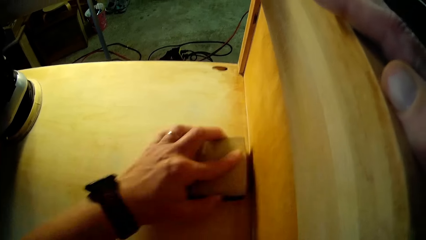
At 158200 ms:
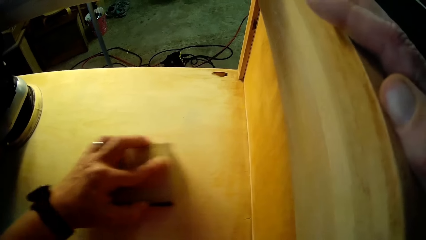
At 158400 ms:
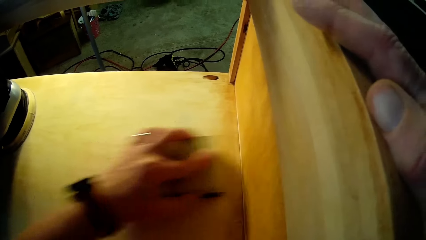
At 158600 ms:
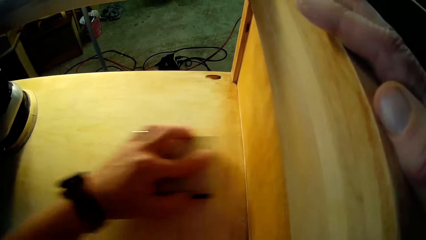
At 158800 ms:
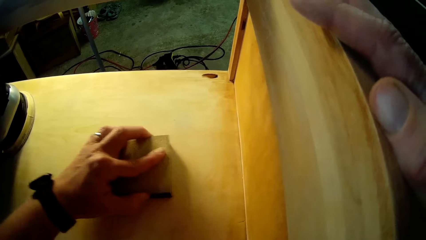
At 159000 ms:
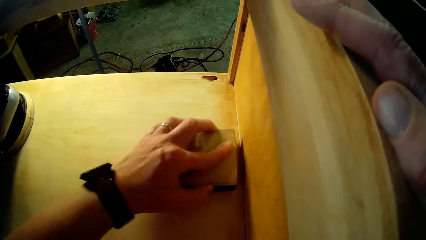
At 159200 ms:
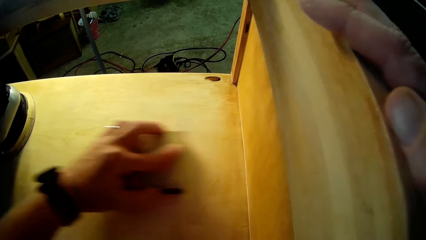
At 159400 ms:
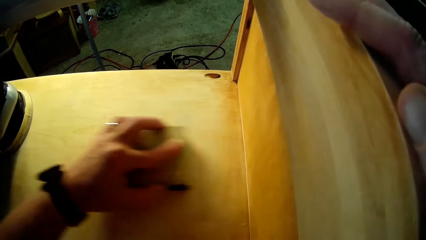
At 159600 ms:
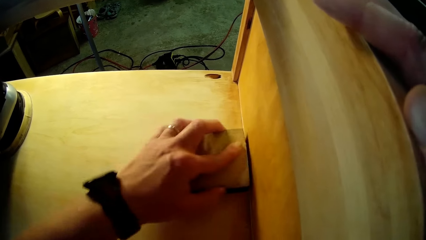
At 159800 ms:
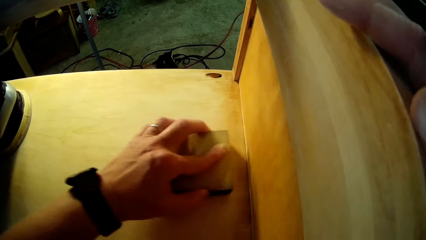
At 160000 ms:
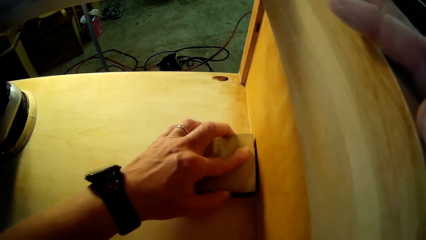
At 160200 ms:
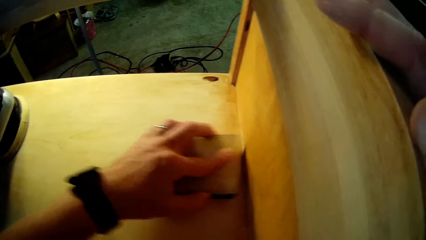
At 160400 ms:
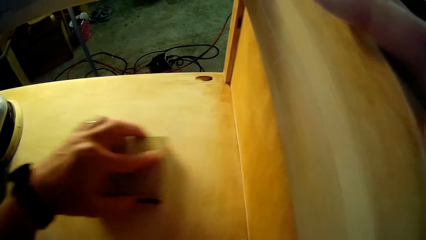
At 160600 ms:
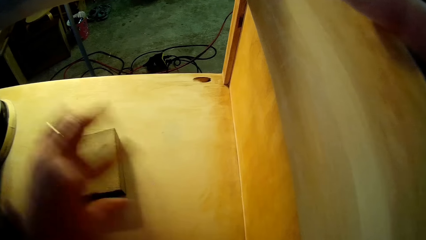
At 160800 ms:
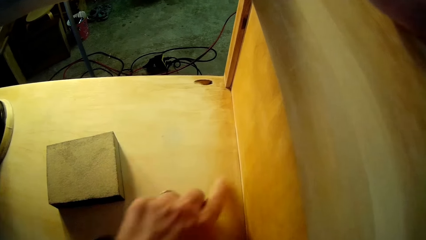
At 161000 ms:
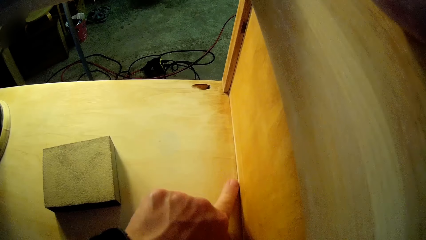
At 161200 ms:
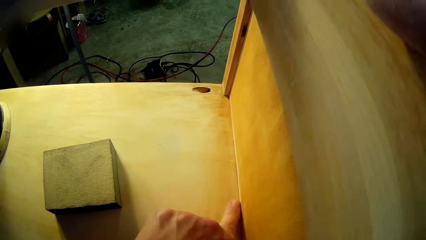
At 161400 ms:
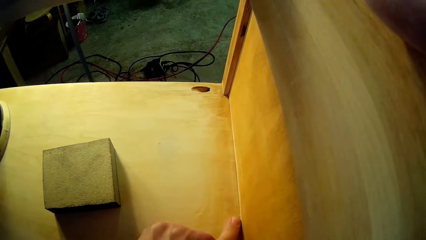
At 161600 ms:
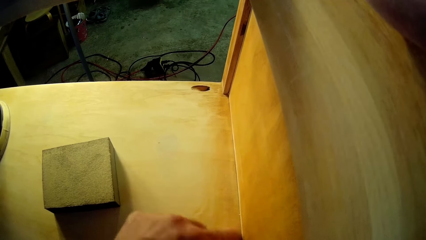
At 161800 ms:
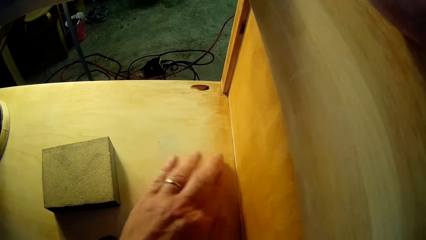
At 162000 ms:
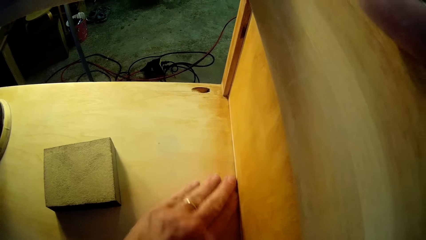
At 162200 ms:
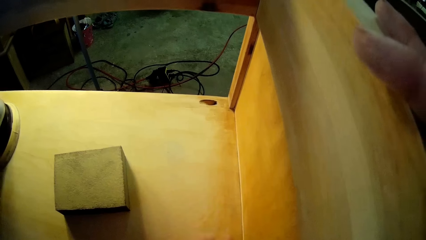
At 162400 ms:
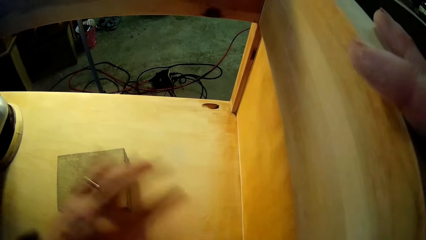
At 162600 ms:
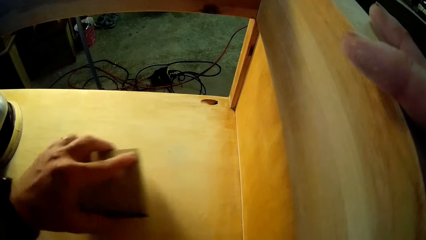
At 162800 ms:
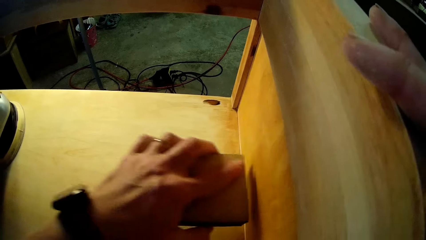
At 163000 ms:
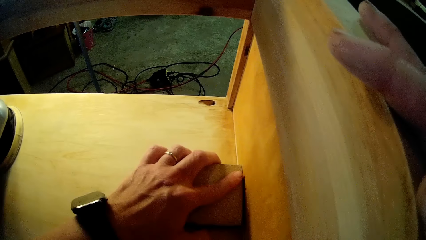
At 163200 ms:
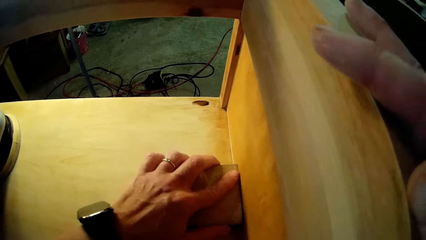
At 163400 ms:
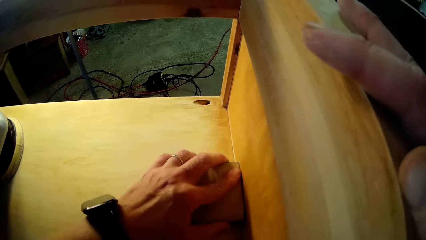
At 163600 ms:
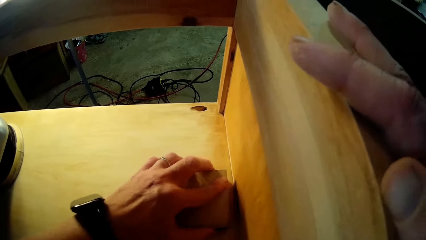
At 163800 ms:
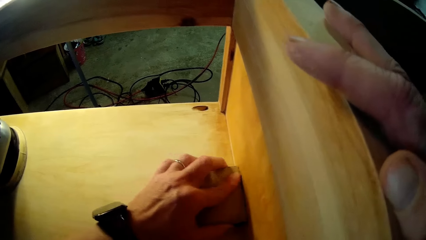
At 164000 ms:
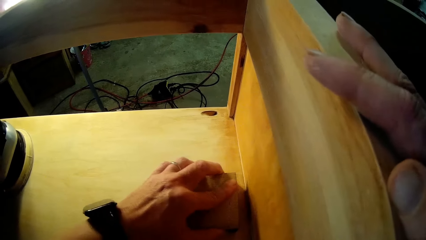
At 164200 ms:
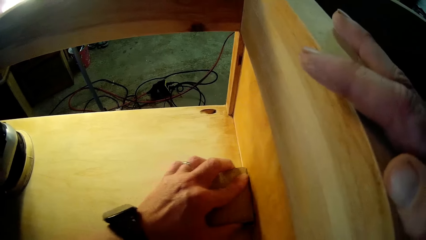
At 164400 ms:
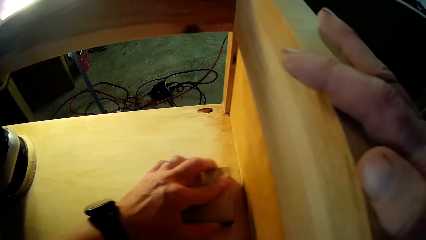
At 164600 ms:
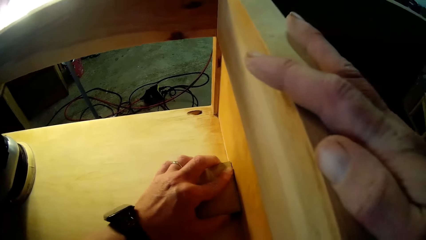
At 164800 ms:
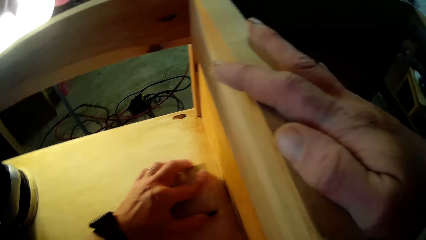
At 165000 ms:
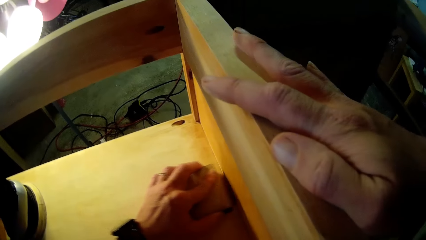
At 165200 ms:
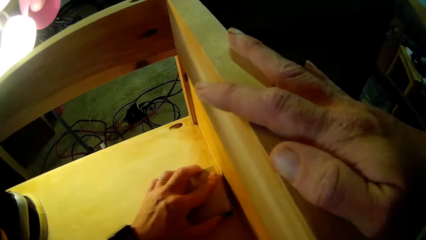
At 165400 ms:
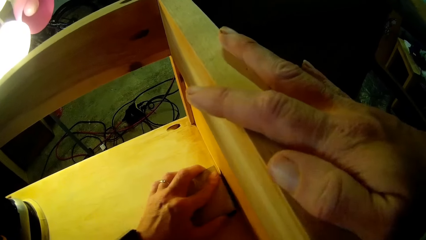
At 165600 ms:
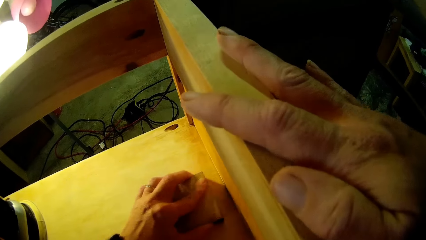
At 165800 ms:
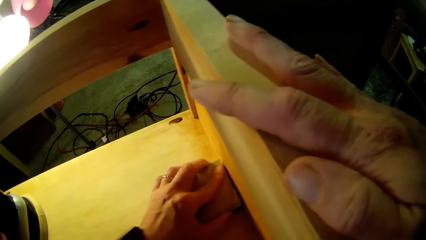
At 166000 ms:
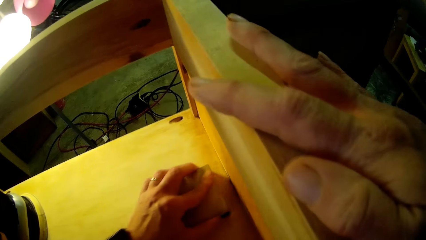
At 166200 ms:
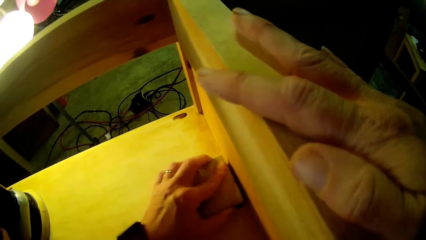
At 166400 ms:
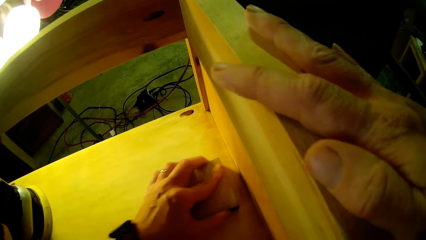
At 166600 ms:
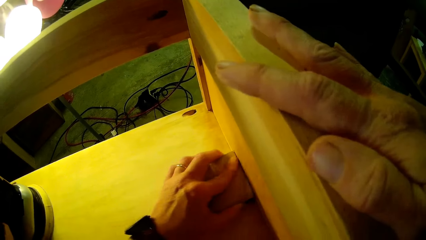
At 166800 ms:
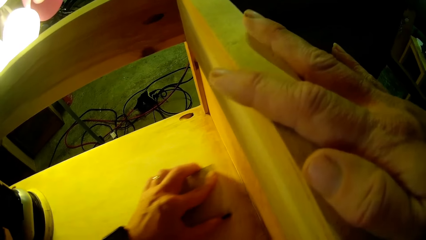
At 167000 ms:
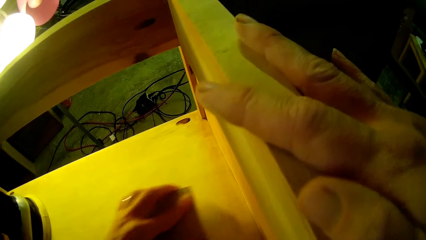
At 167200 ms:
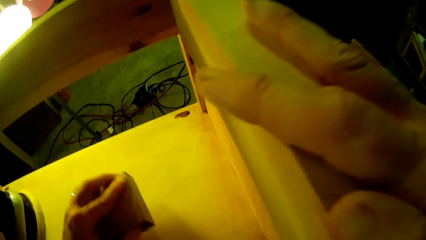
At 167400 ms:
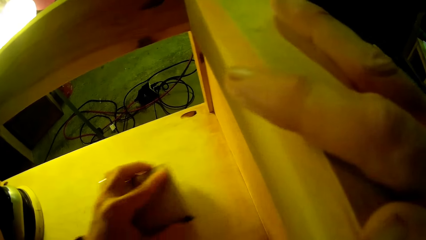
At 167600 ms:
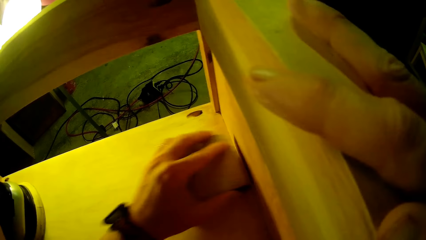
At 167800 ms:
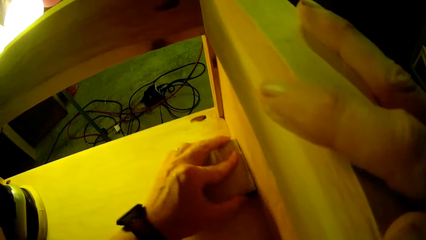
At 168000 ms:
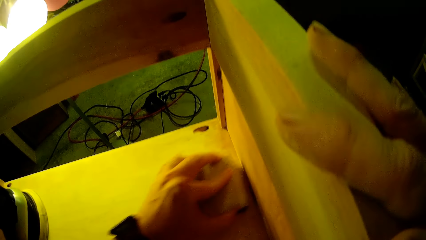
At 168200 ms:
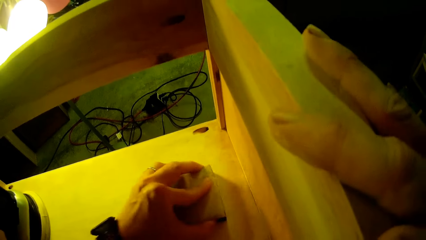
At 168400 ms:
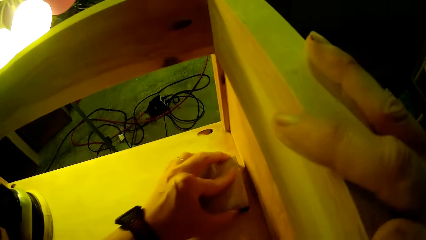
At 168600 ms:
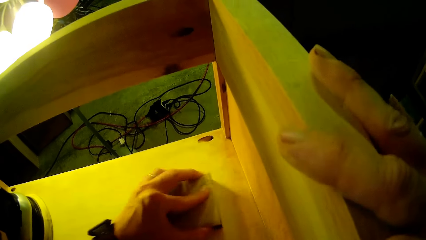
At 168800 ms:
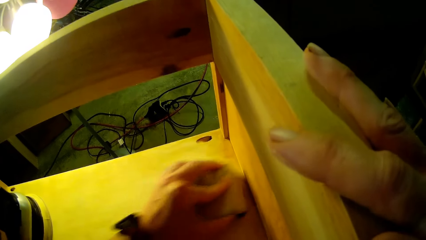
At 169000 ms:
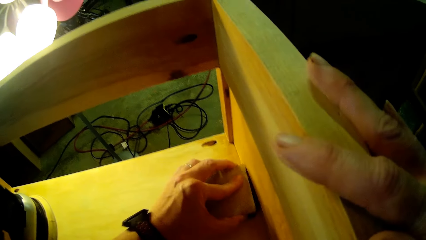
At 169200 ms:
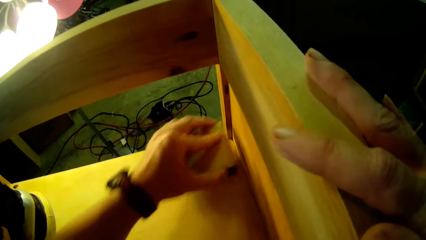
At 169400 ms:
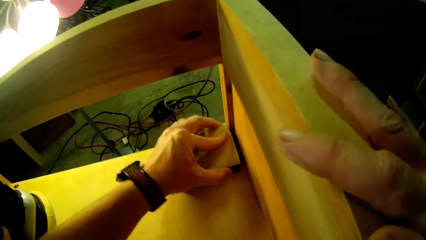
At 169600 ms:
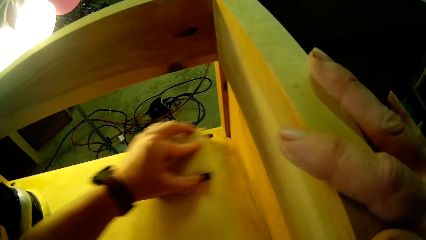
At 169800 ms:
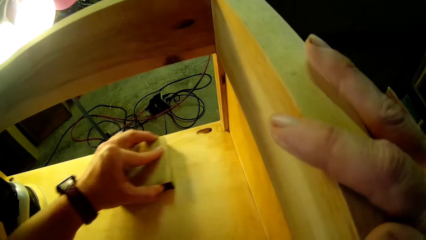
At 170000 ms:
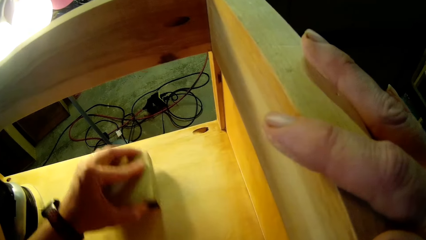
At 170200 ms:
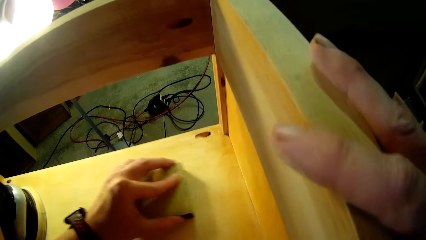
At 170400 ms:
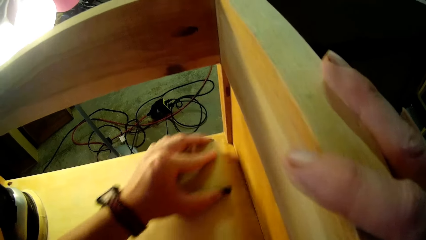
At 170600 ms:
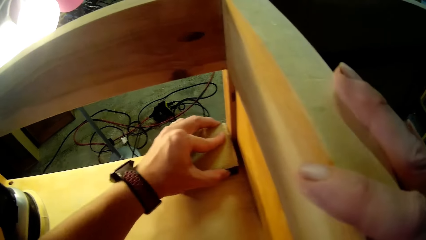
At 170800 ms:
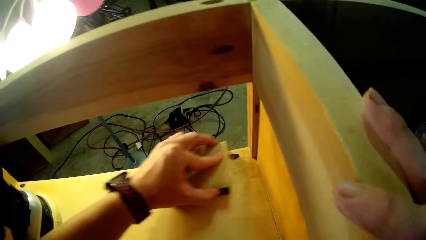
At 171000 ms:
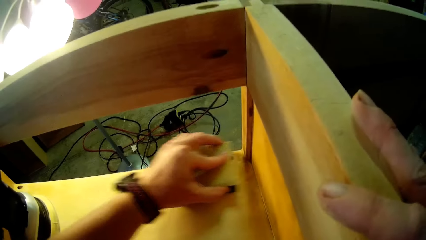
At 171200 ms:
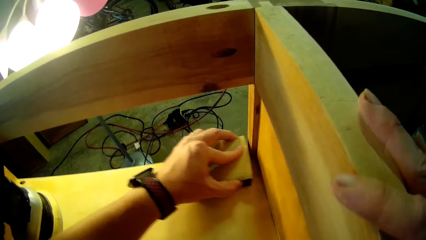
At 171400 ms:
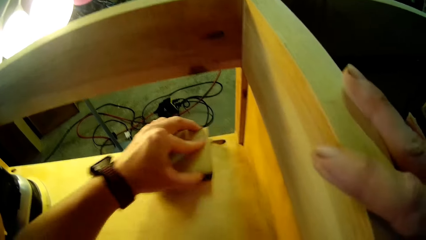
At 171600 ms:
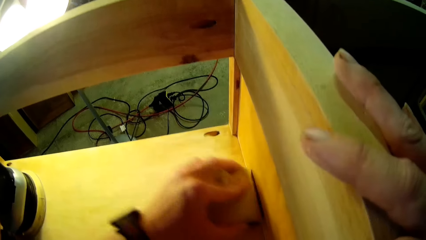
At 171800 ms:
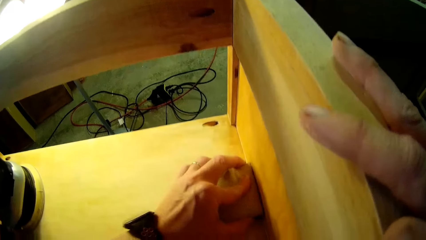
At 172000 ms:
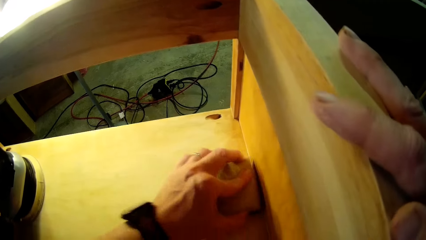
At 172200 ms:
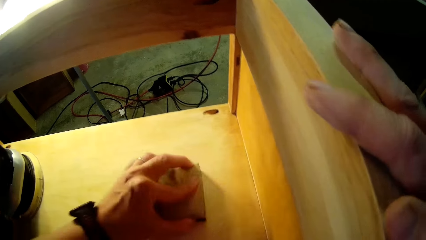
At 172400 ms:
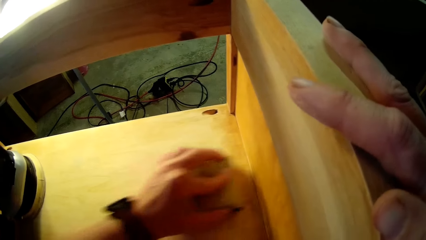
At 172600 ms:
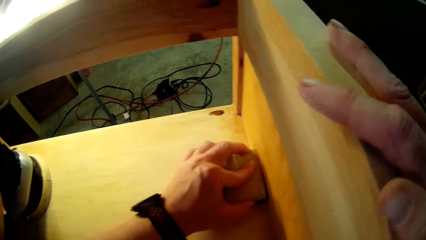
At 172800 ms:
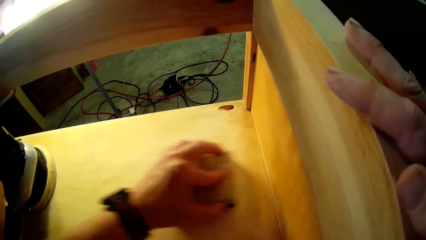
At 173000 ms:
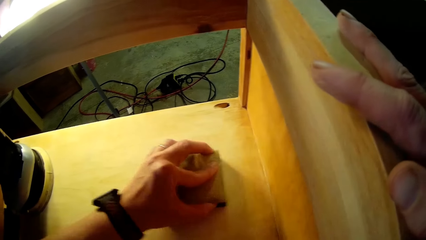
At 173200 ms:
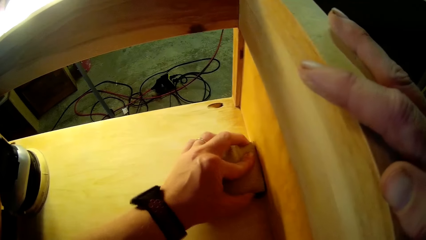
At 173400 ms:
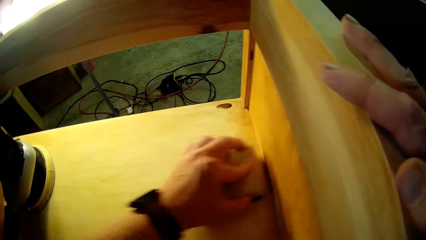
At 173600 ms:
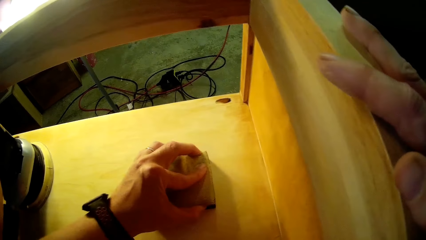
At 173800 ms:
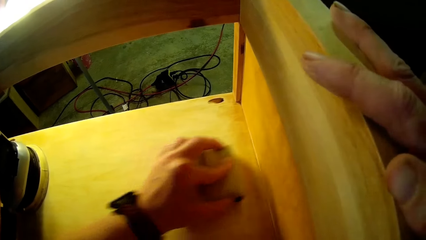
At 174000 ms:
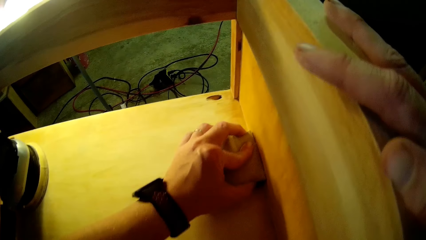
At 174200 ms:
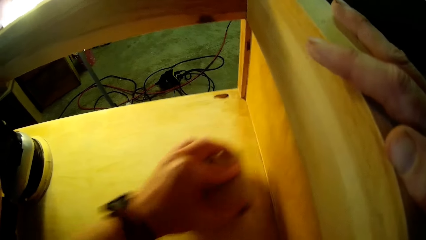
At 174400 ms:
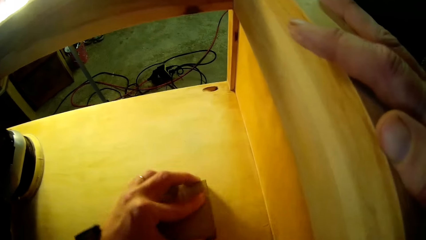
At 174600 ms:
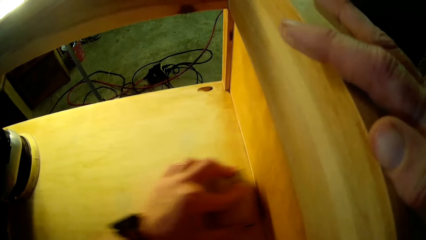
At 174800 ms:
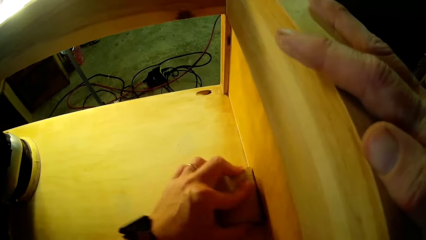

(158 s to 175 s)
The camera wearer rubs the middle part of the surface. They withhold the sandpaper. They rub a finger on the wood. They touch the edge part of the board with the left hand index finger. They rub a hand on the wood. They touch the wood surface with the left hand. They pick the sandpaper on the wood. They rub the edge part of the wood using the sandpaper. They lift up the sandpaper. They rub the surface with the sandpaper. They lift the sandpaper to the top right. They rub the surface with the sandpaper. They lift up the sandpaper to the middle part of the wood surface. They rub the surface with the sandpaper.
